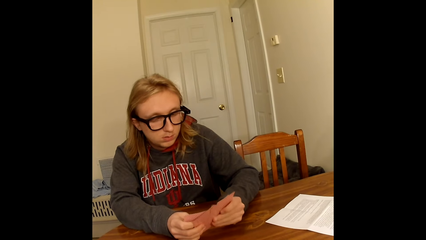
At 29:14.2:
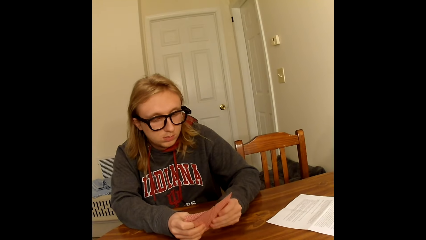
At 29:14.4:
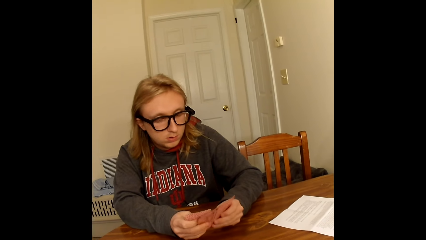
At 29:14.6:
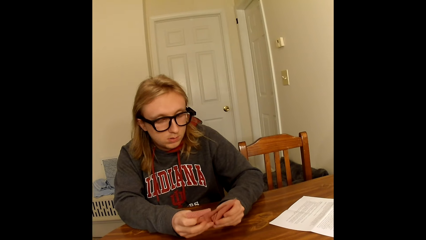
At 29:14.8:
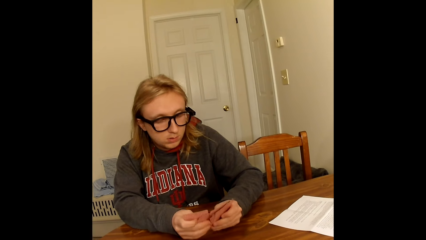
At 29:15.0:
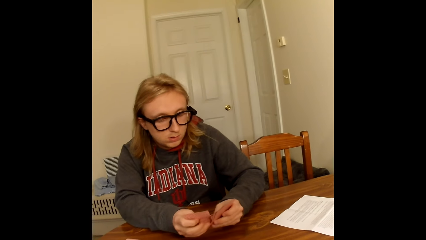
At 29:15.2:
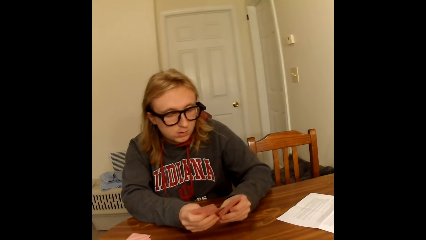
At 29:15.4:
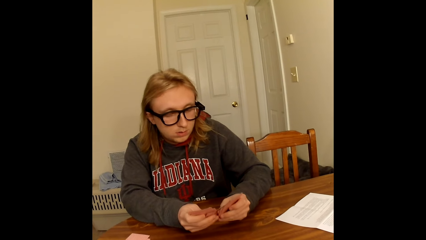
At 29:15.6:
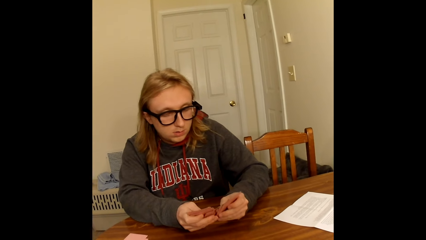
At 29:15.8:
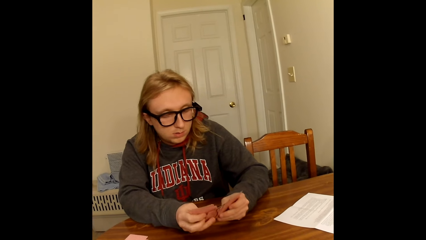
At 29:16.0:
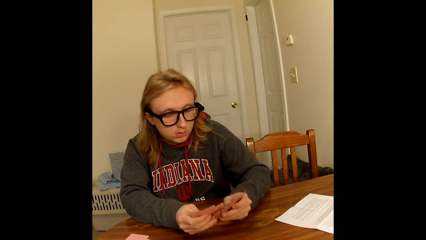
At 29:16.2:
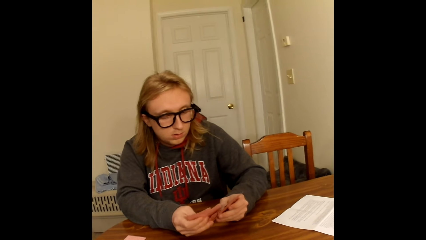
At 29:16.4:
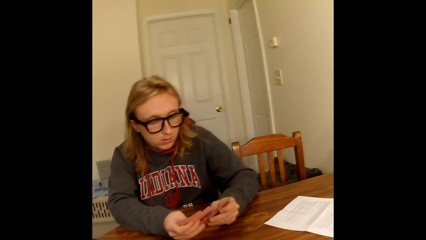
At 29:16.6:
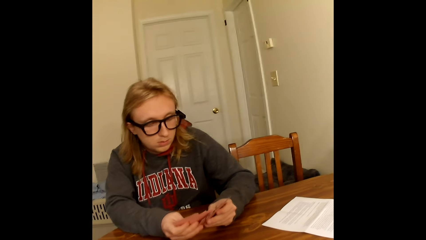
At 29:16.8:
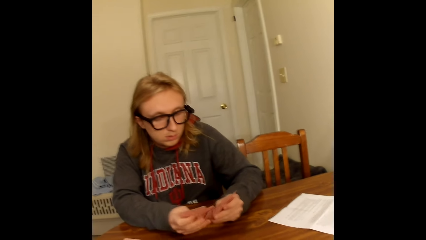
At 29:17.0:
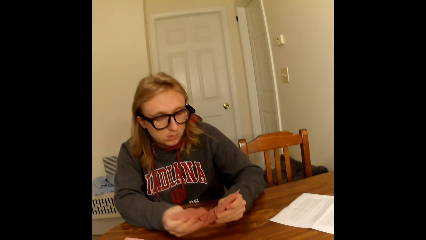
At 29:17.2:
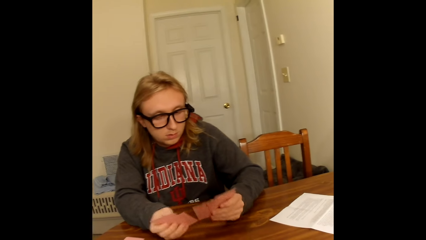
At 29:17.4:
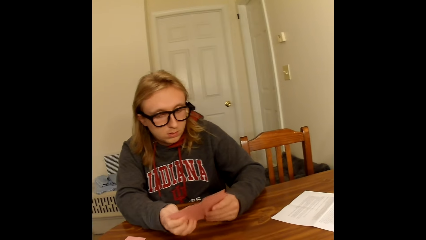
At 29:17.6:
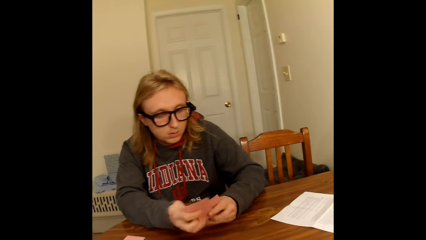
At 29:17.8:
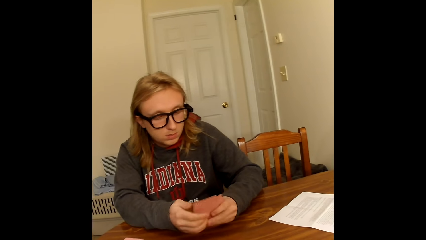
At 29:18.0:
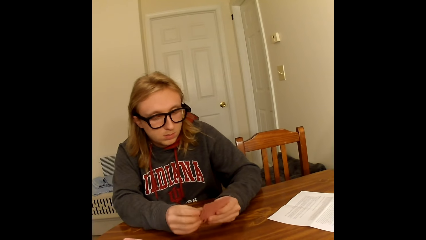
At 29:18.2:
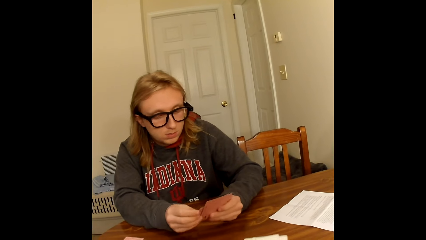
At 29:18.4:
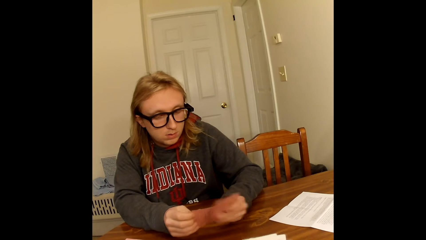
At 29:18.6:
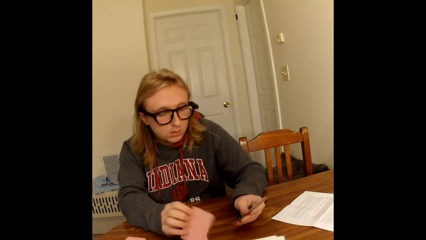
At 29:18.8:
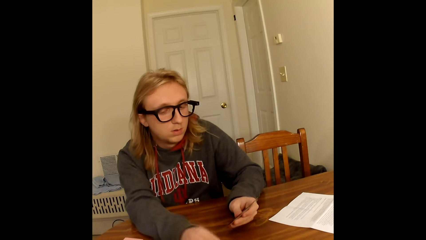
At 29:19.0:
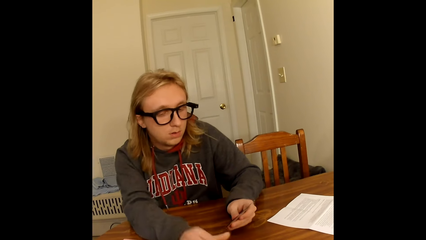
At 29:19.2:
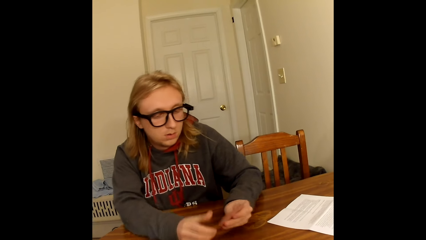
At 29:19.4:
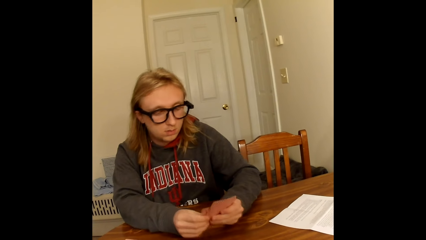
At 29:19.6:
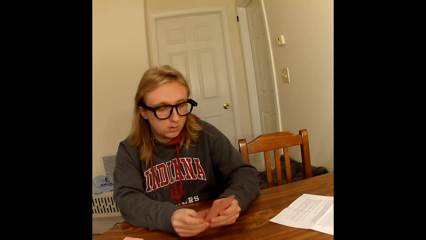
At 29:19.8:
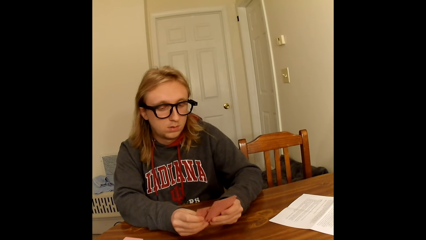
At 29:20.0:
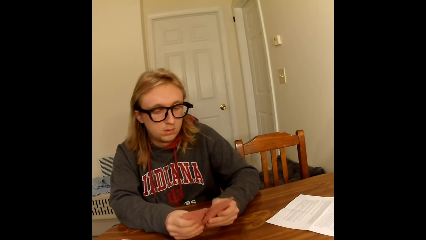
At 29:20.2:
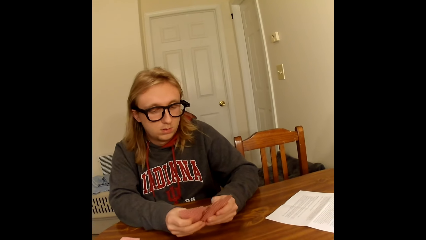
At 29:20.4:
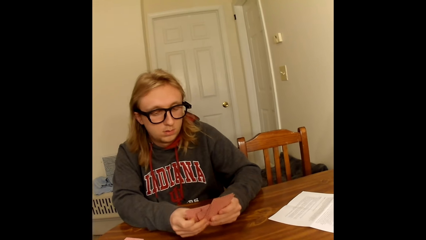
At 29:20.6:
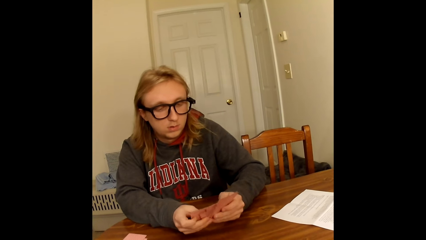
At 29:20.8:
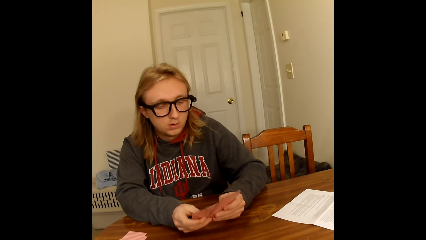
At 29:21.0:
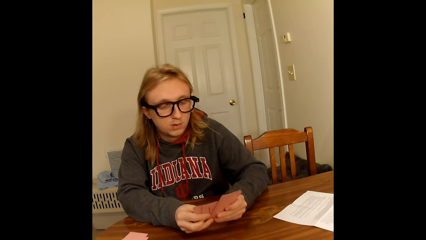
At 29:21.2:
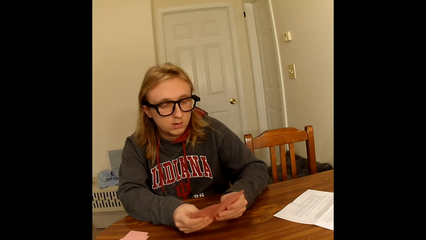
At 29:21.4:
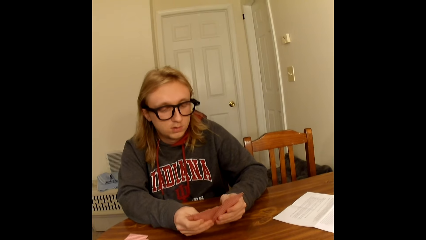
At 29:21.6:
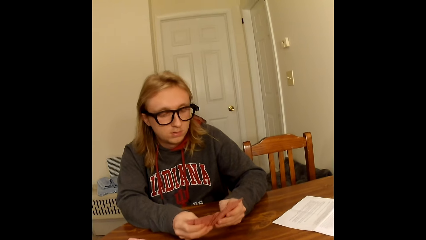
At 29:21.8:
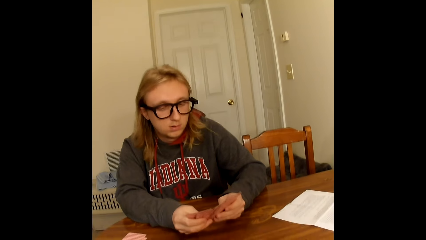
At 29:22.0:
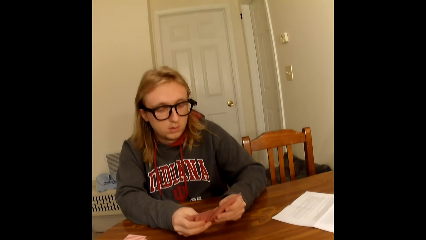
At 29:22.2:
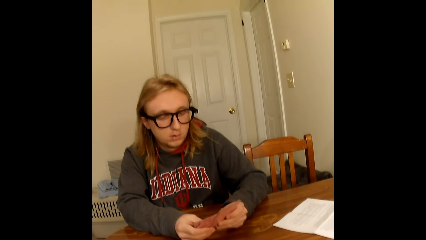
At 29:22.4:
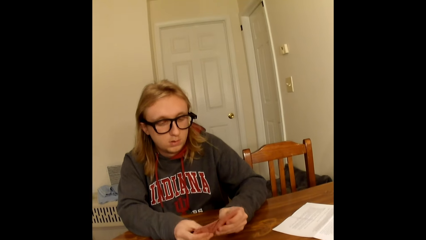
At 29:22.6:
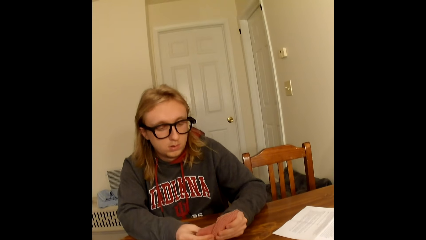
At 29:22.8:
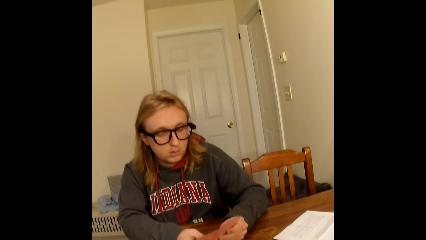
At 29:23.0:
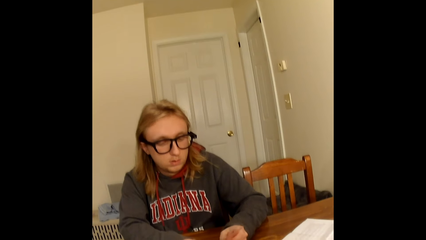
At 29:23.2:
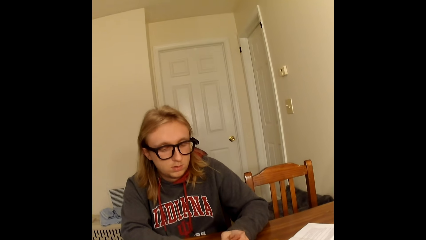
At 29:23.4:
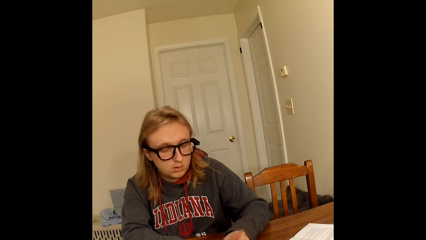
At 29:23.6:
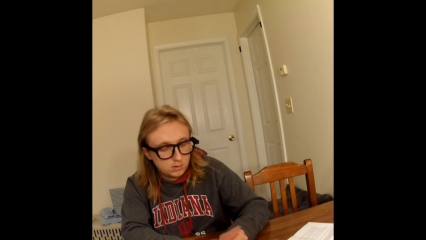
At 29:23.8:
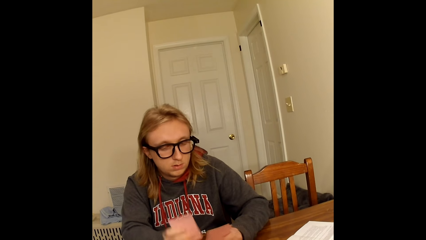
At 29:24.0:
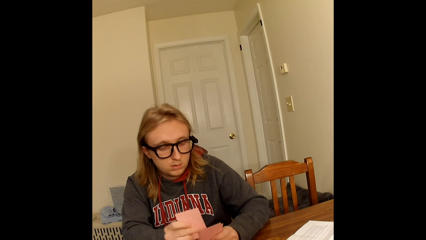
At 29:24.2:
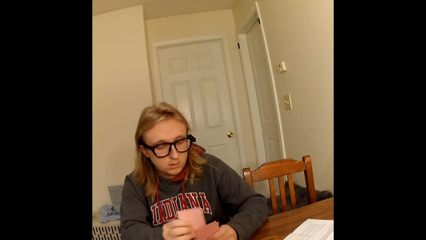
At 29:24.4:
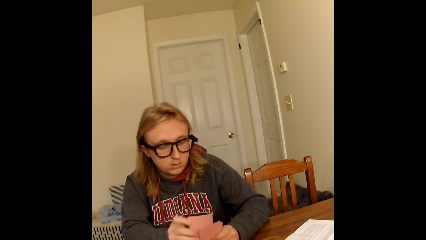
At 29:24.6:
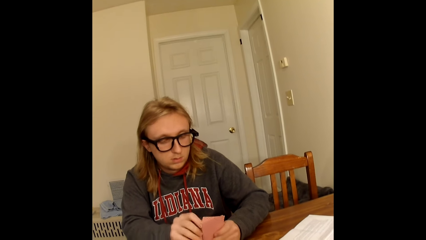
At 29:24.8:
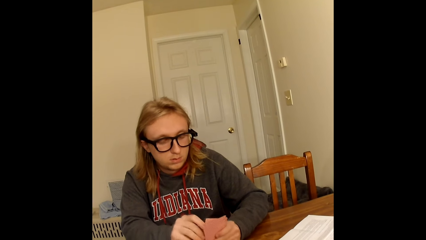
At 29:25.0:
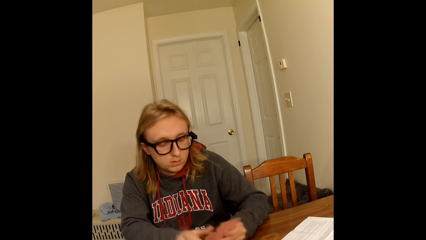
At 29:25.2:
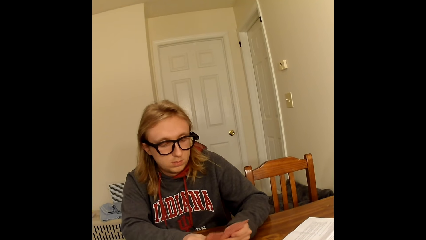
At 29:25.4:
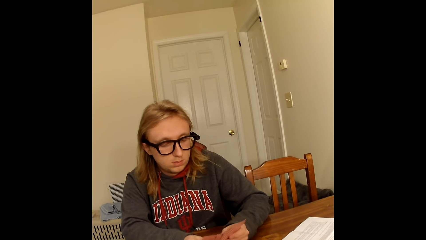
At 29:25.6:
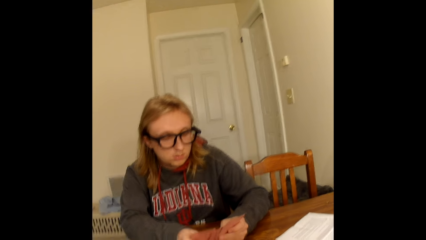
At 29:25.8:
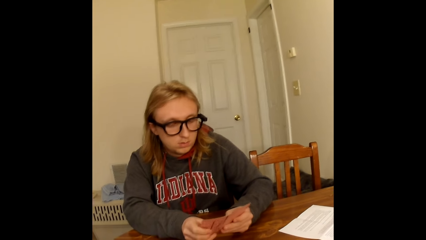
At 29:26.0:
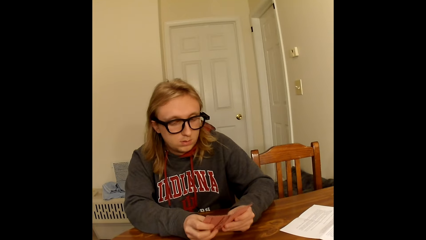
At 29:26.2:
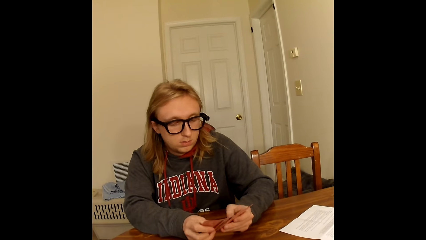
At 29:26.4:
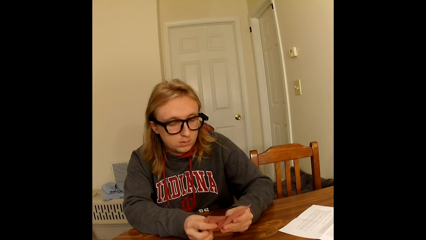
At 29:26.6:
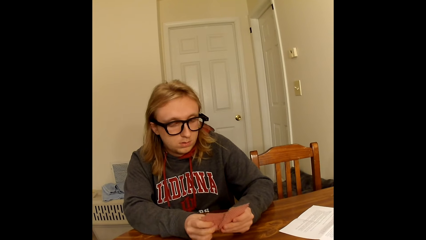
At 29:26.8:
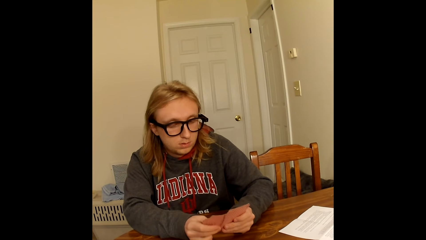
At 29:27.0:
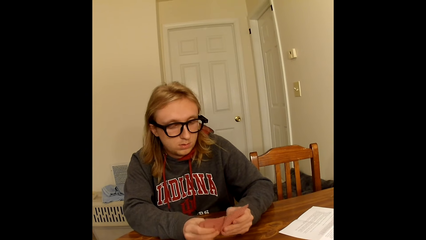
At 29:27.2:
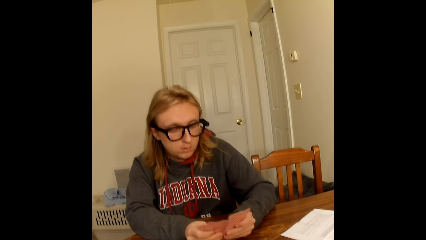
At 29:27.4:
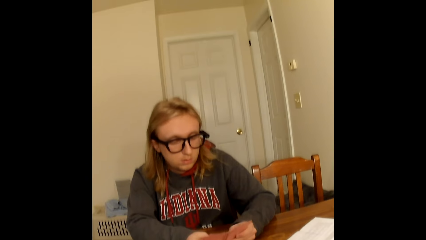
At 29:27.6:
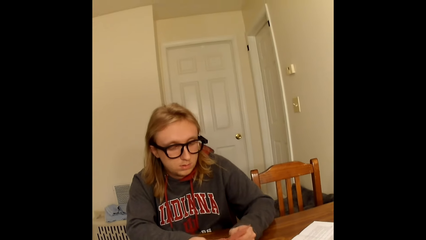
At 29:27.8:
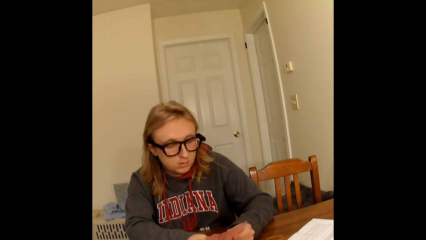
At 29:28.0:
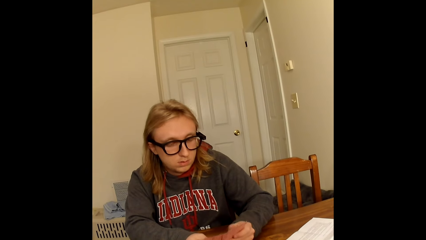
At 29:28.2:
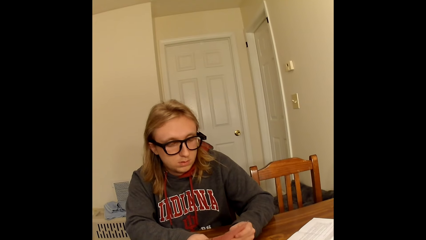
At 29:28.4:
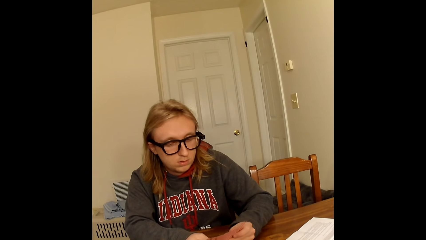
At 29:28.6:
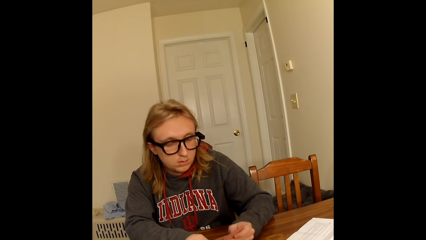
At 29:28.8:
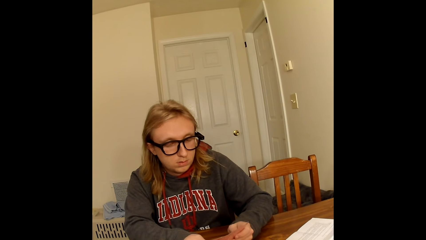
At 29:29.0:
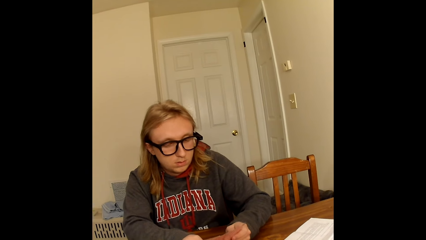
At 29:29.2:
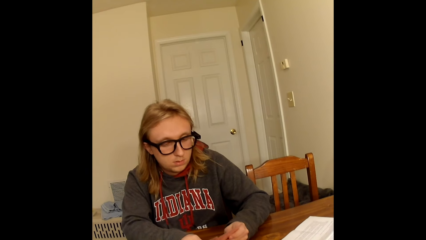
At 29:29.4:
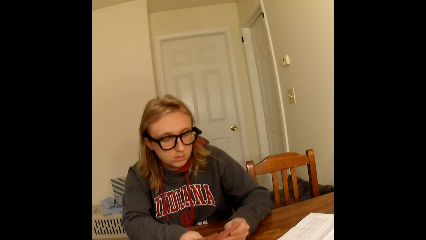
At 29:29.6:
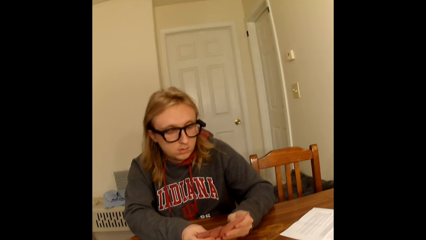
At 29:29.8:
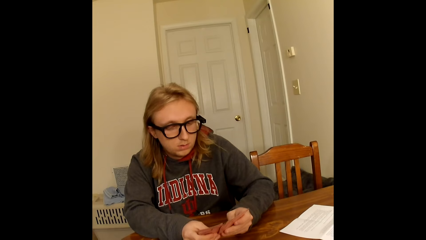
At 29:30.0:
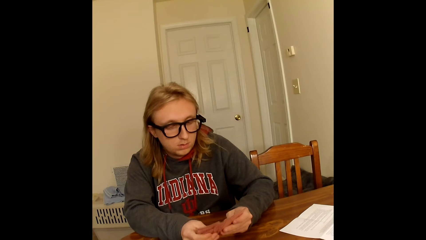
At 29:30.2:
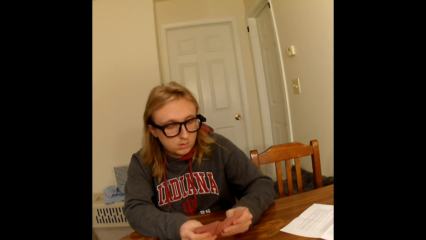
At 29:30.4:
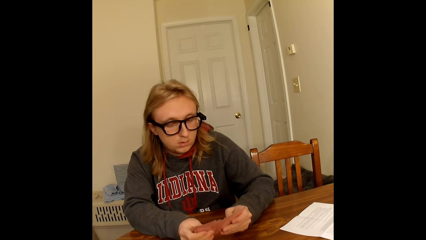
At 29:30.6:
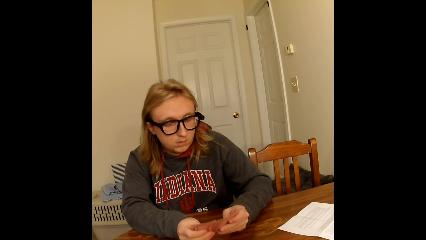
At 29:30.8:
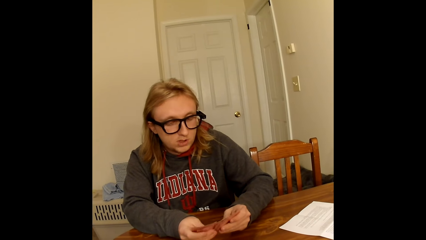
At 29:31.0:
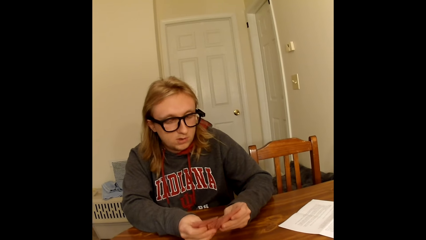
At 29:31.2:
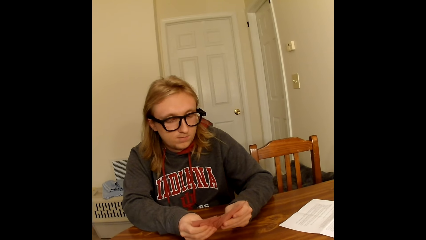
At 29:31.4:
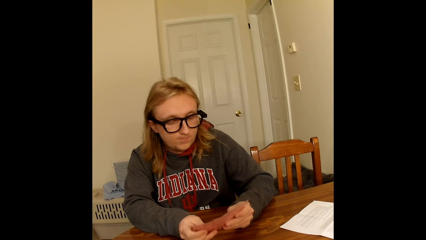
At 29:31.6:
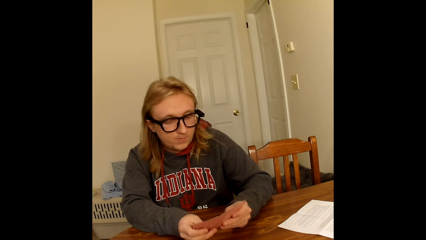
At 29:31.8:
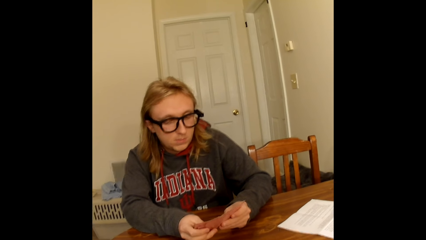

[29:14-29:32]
A man picks some playing cards face up to him from the playing cards in his hands with his right hand. The camera wearer holds the cards. The man places the playing cards in his right hand face down on the table. The man holds some playing cards face up to him with his right hand. The man spreads the playing cards in his hands with both hands. The man arranges the cards. The man puts the card in between the others.
